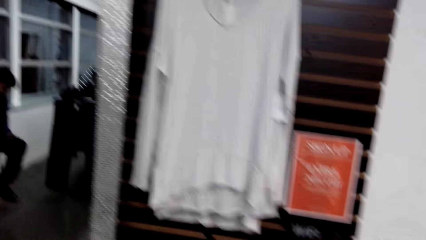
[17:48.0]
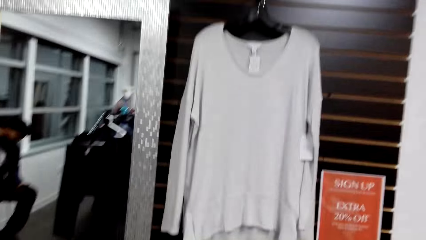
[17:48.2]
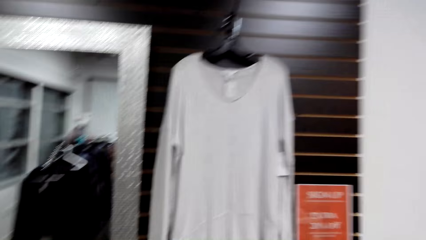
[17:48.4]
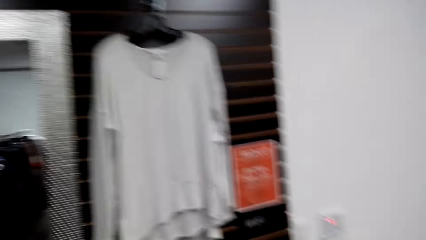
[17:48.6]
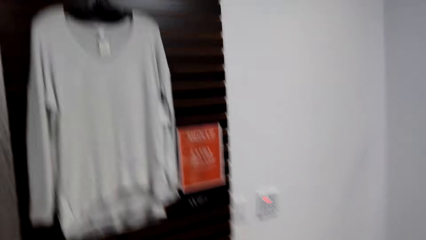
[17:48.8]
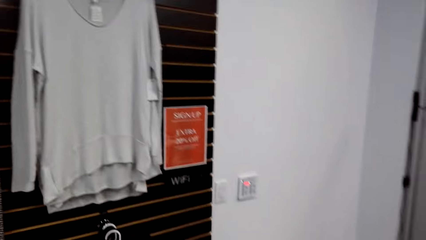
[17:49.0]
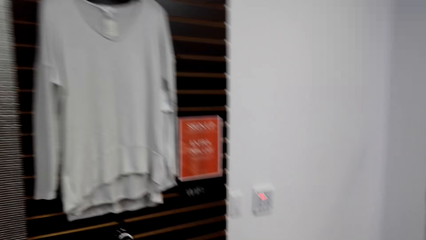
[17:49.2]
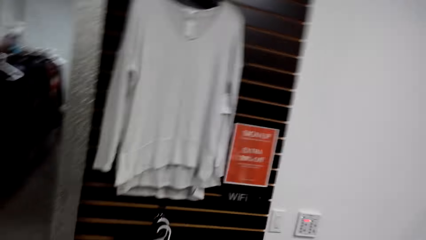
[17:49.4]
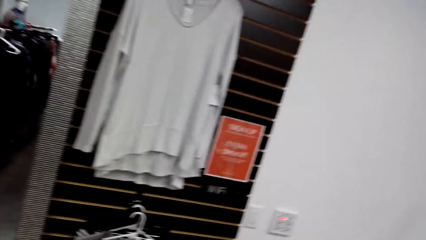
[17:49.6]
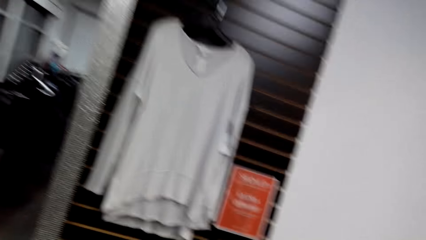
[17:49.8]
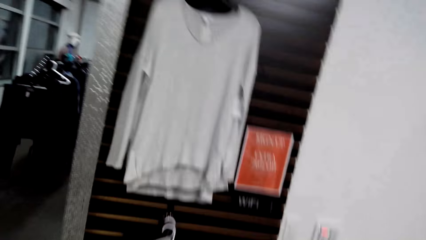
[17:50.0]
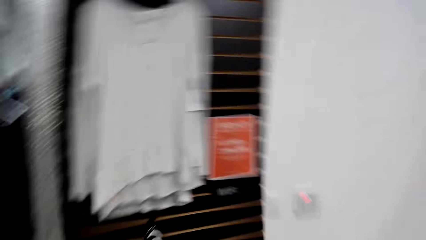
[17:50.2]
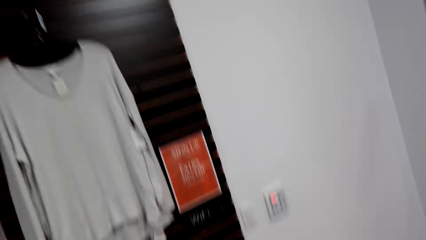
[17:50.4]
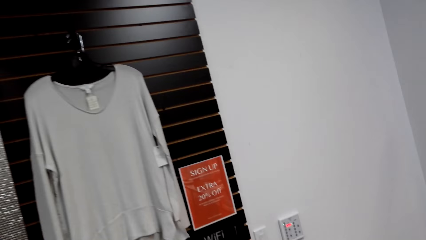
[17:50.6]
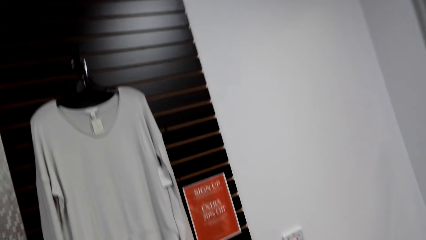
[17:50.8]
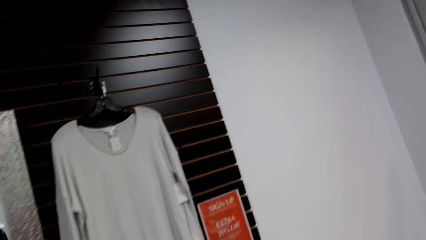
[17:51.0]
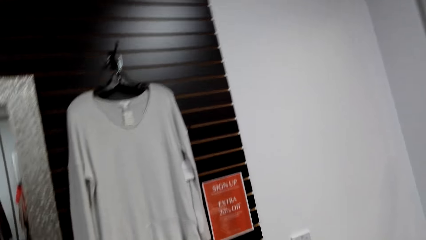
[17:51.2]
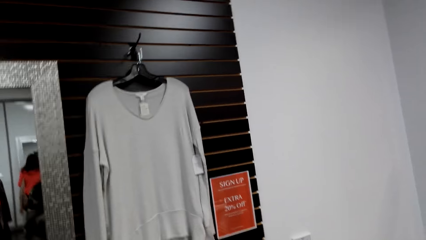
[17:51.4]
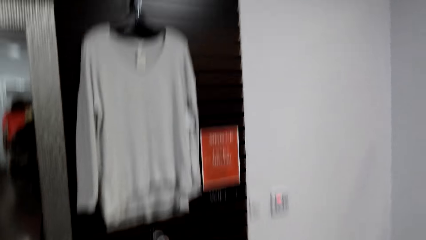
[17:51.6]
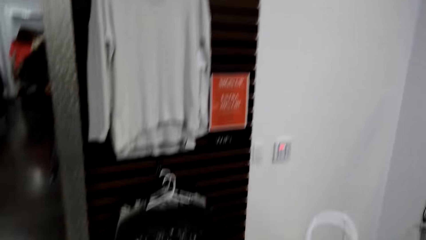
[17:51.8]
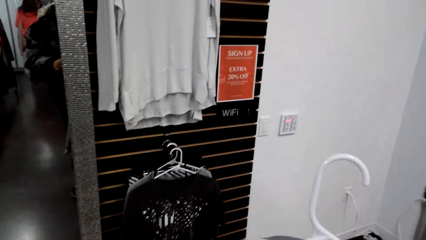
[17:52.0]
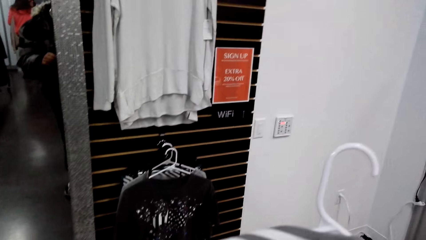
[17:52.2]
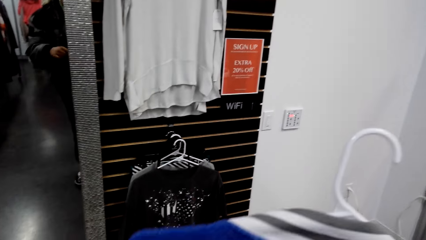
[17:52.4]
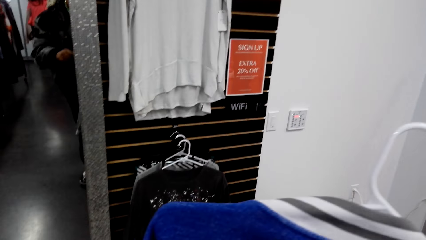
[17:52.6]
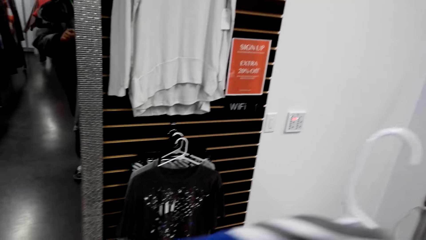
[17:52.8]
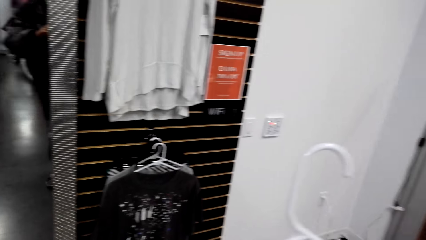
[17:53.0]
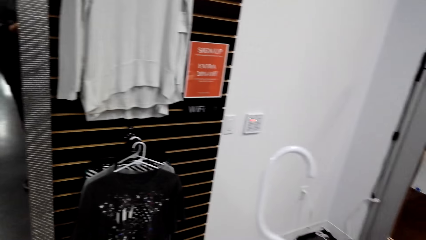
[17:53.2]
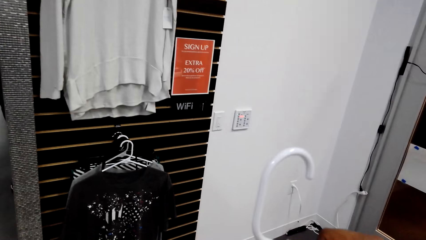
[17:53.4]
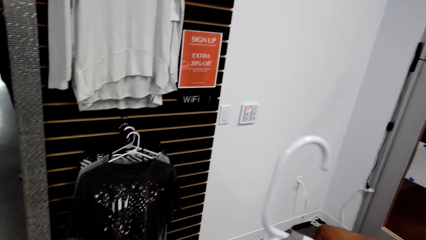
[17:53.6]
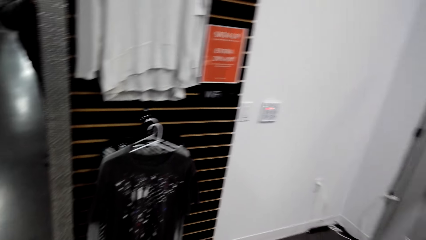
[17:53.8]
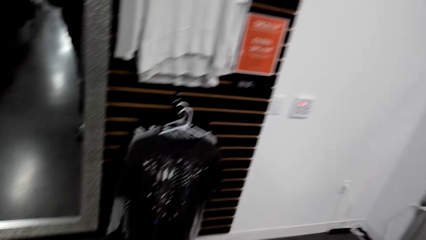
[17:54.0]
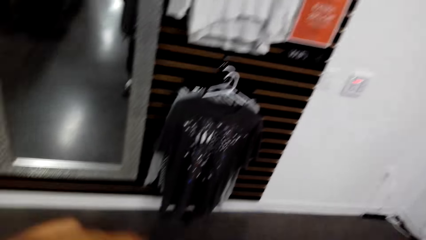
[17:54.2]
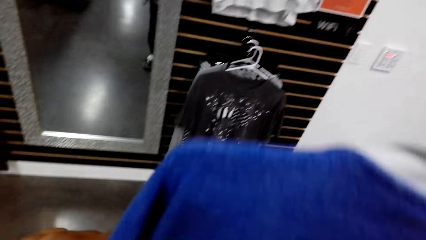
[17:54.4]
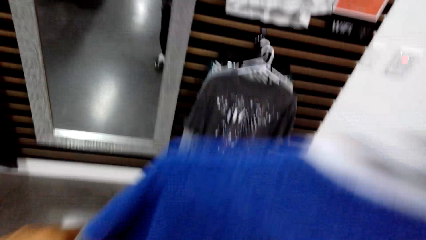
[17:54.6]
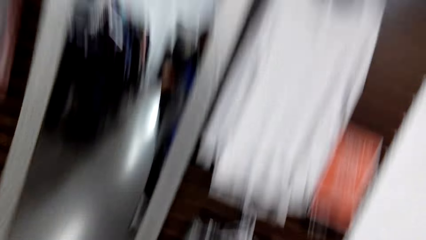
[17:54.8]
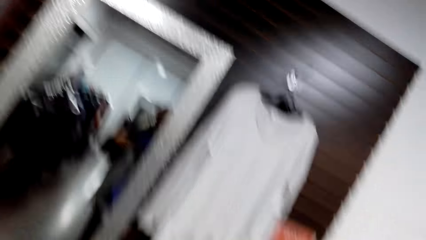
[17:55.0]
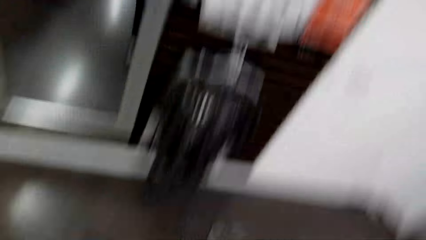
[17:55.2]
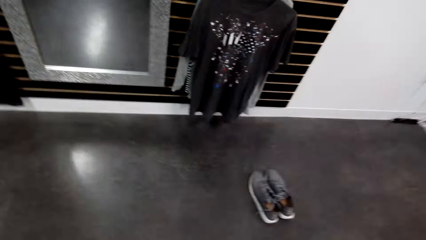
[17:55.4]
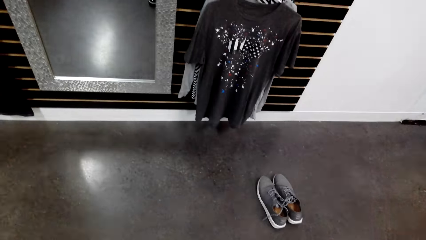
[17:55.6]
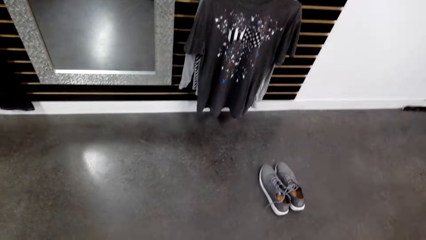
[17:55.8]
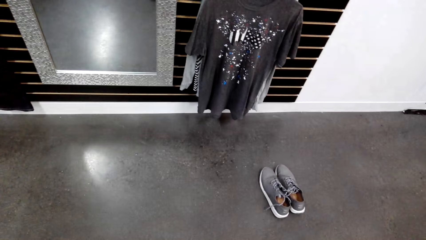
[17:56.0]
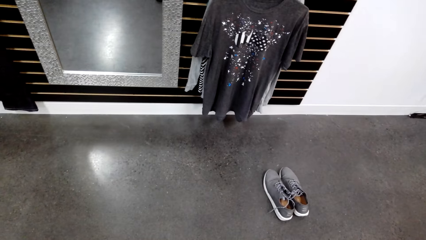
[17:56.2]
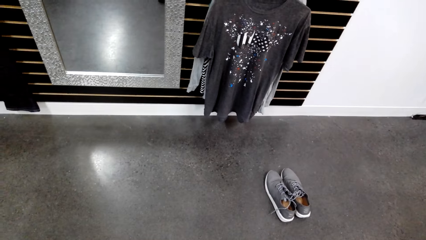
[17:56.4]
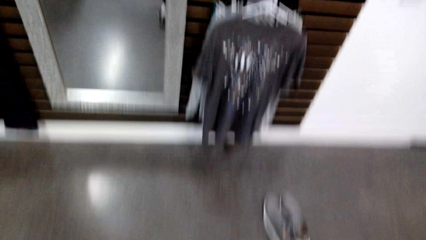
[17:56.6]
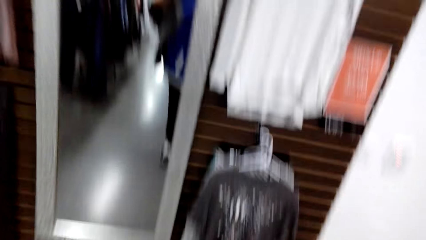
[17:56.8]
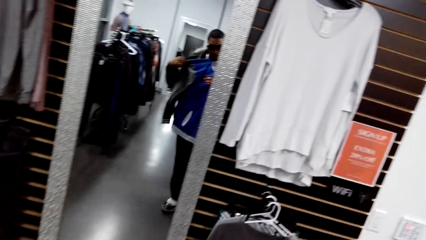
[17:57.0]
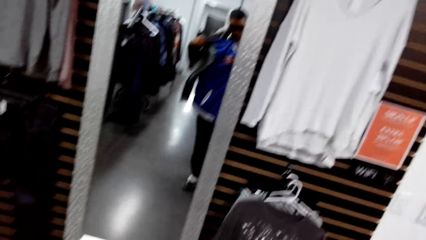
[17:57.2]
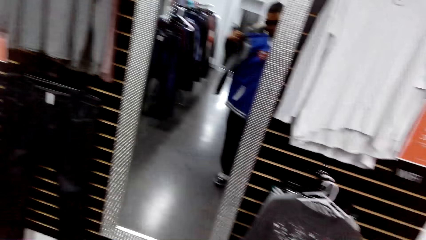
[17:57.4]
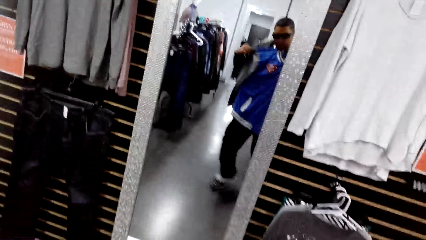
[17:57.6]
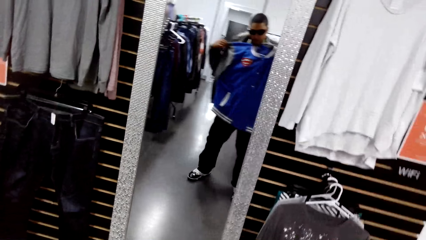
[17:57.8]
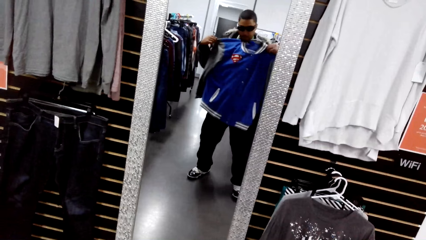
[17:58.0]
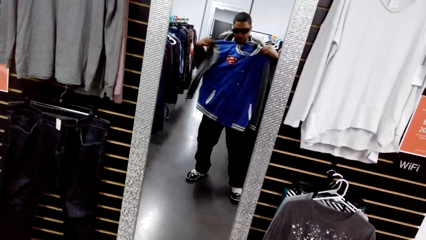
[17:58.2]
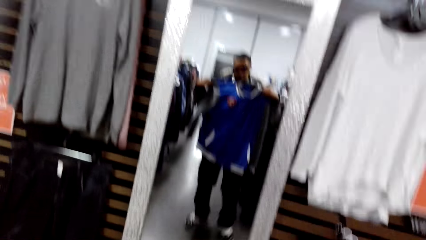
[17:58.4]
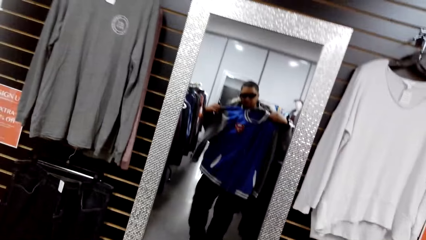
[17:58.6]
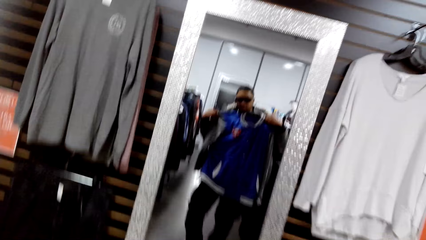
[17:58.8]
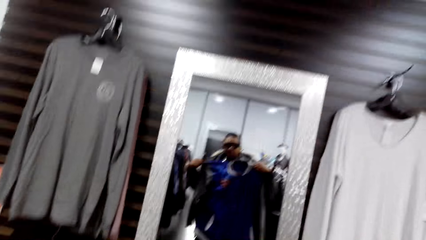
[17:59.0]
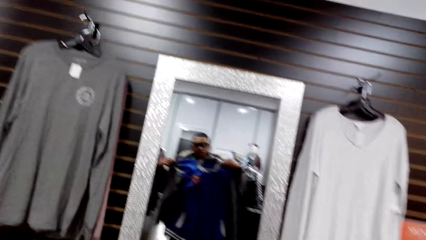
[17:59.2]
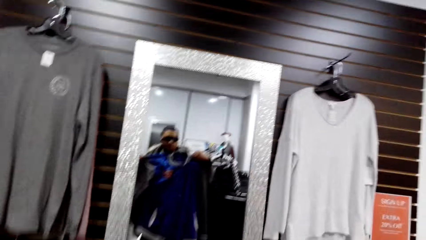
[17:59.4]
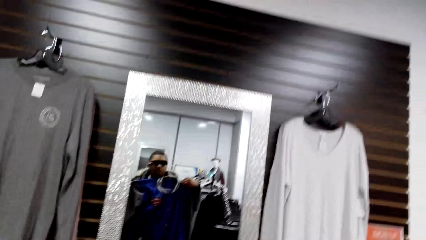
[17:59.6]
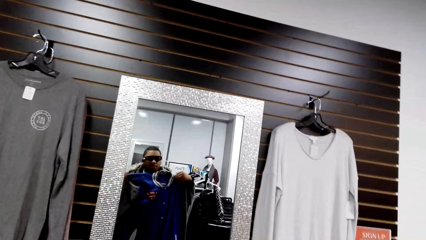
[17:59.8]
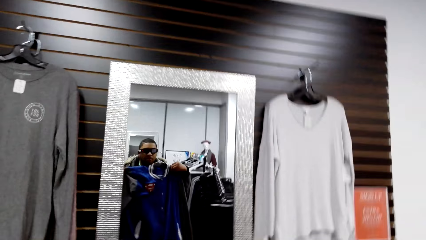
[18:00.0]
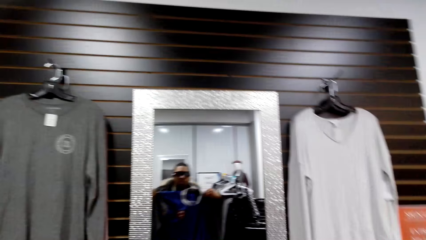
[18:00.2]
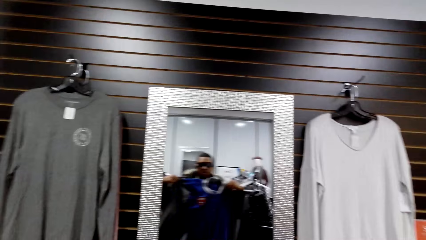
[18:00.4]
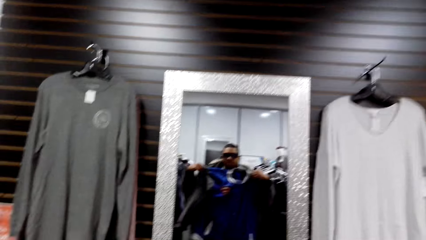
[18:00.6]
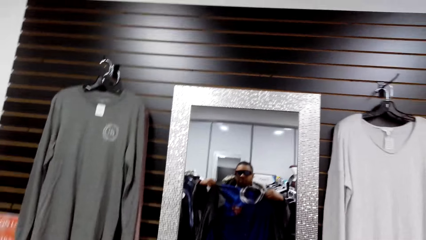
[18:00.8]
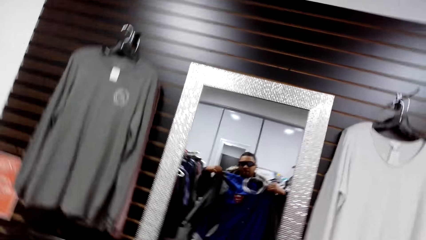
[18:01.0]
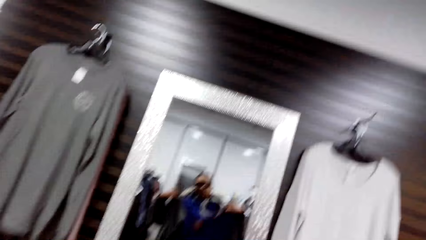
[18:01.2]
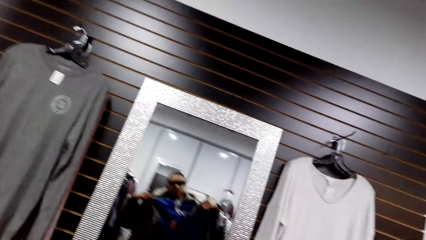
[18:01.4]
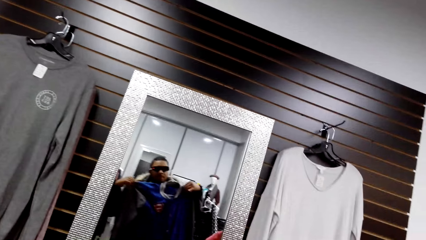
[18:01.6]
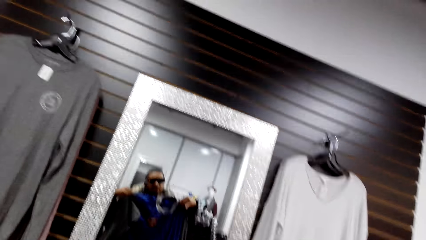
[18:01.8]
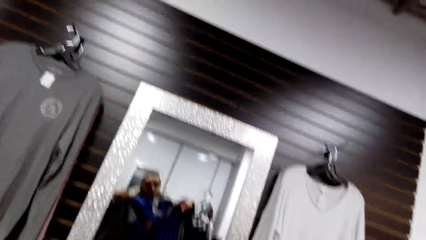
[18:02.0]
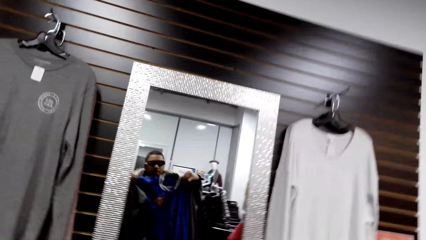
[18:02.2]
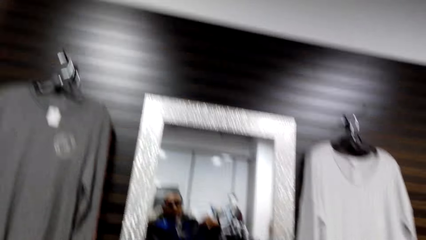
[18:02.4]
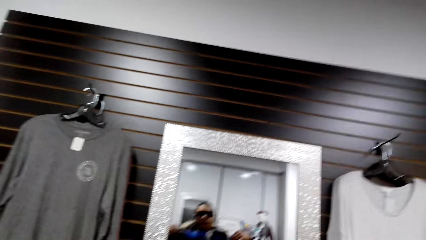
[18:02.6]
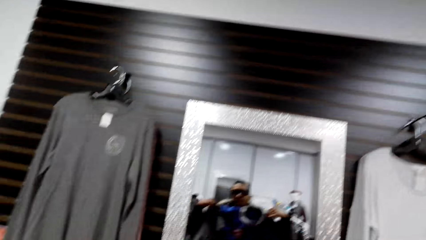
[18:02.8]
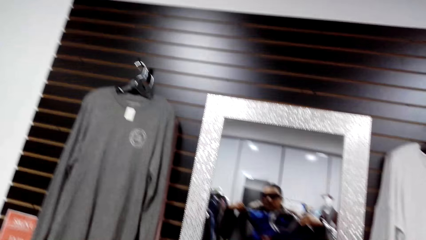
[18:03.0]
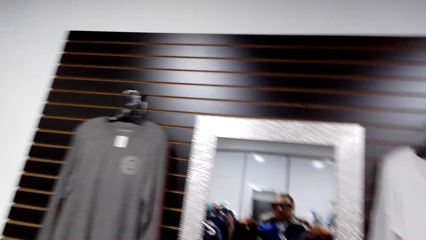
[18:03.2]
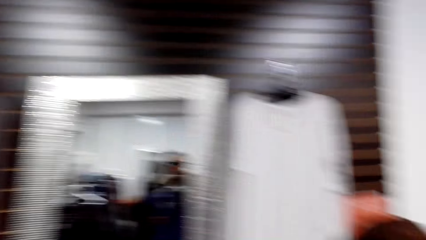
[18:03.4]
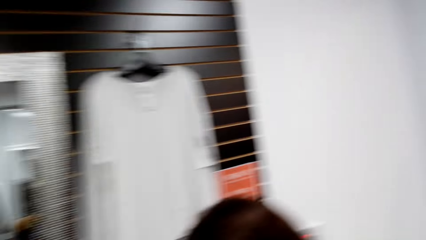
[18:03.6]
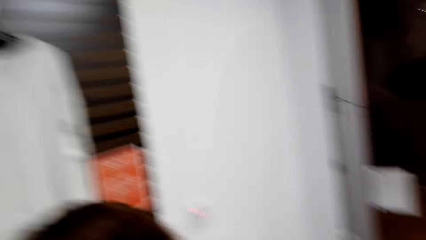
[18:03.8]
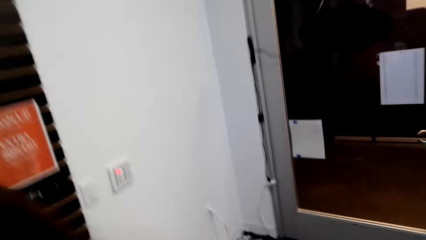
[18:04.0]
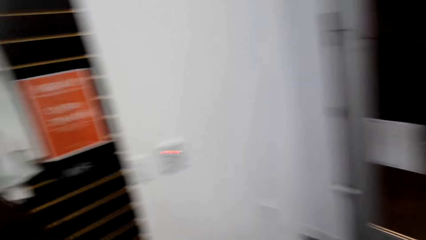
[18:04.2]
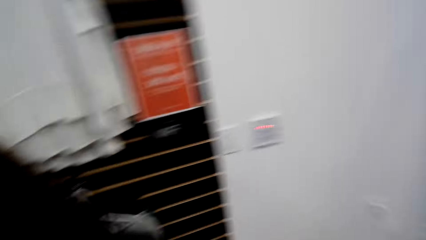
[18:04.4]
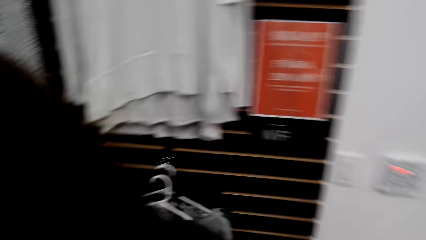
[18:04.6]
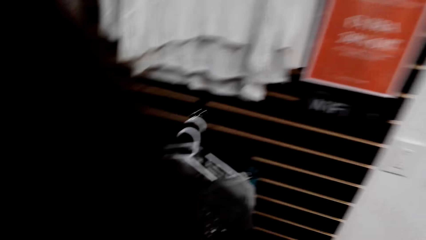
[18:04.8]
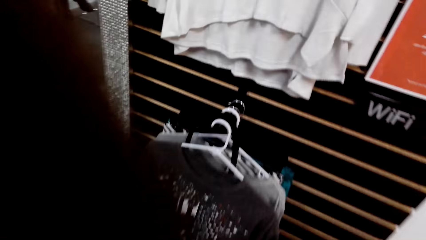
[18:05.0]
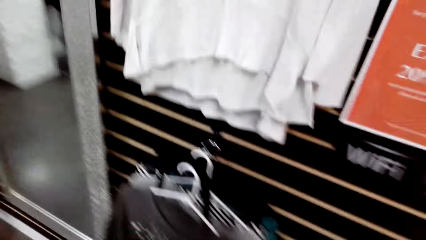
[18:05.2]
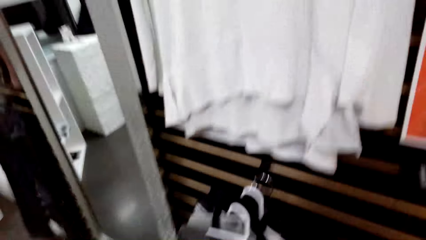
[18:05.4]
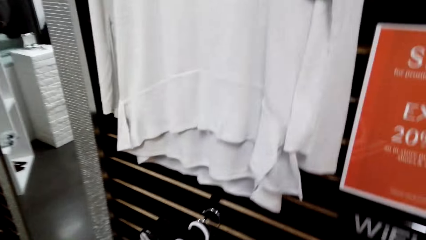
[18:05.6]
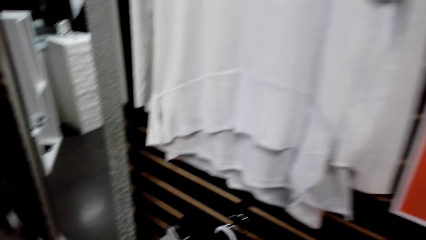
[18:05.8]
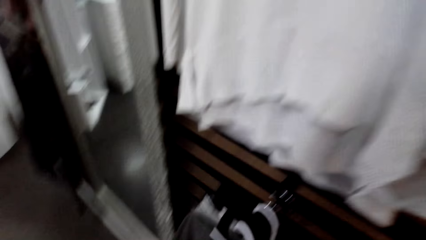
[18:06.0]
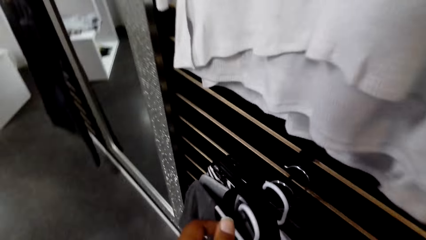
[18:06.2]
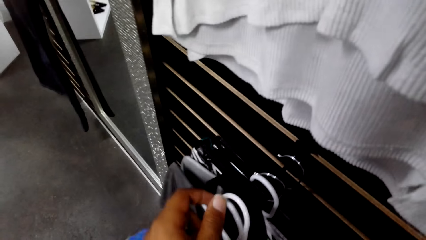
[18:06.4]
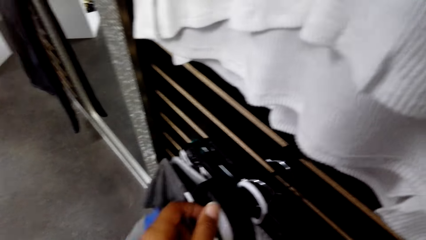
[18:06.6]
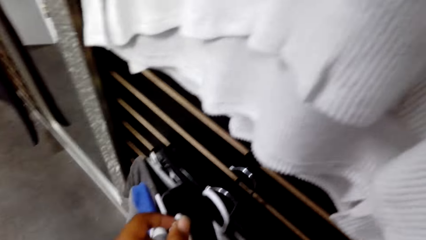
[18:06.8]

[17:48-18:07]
The camera wearer holds a college jacket. They lift a cloth. They fit a sweater. They stand in front of a mirror. They look at themselves in the mirror. They dance. They dialogue with a person.
